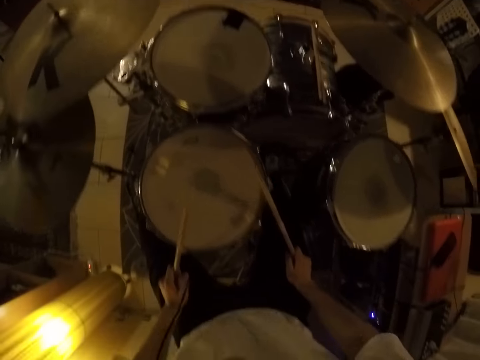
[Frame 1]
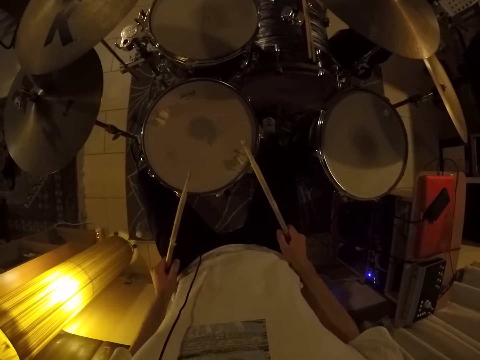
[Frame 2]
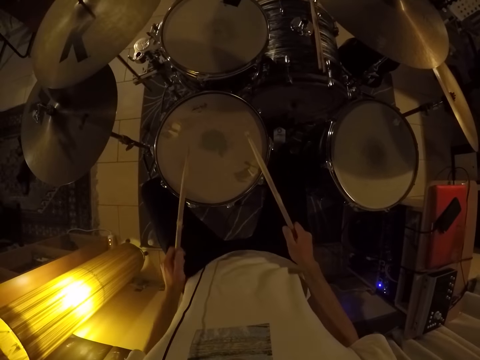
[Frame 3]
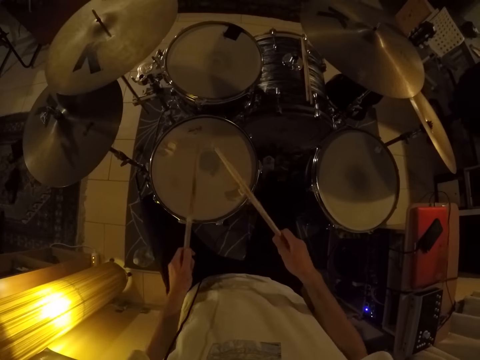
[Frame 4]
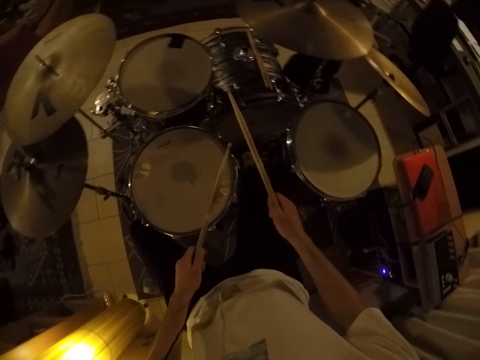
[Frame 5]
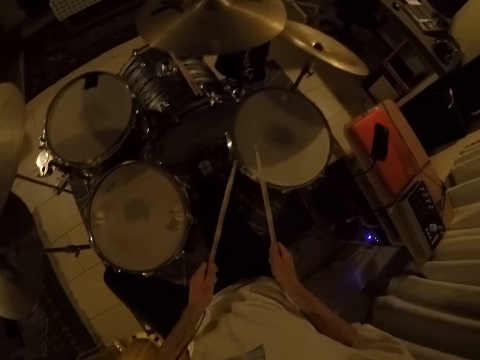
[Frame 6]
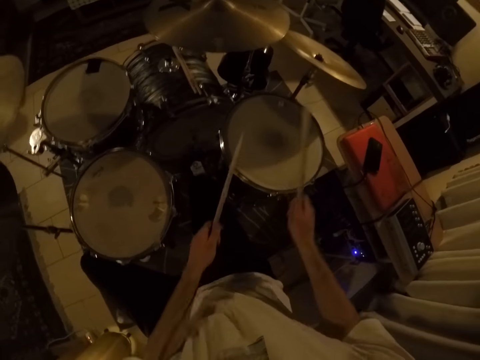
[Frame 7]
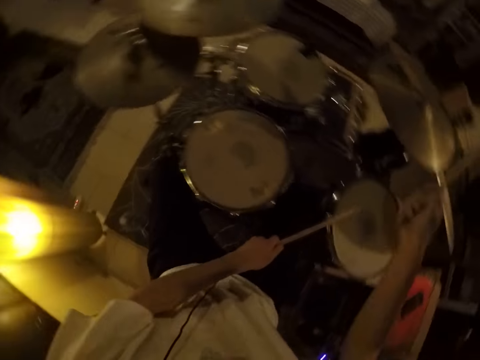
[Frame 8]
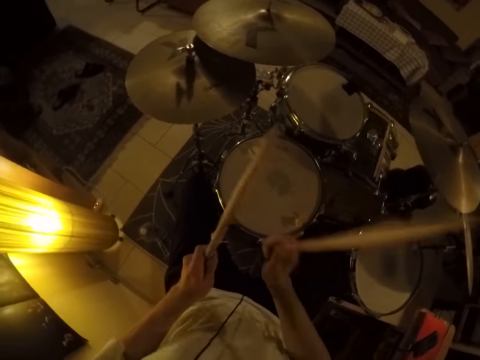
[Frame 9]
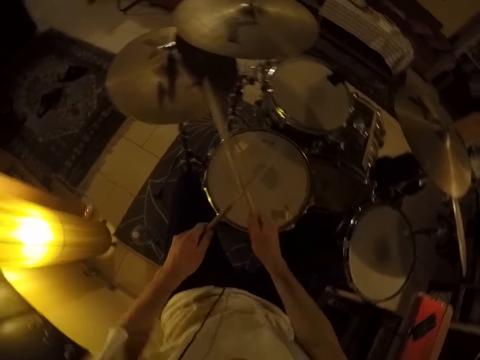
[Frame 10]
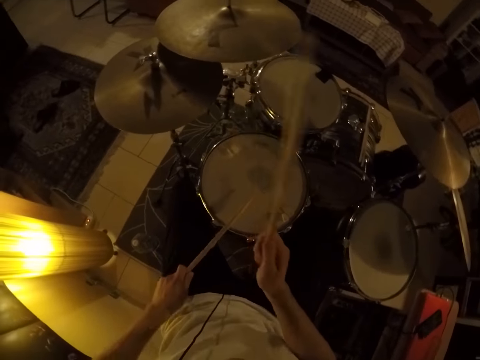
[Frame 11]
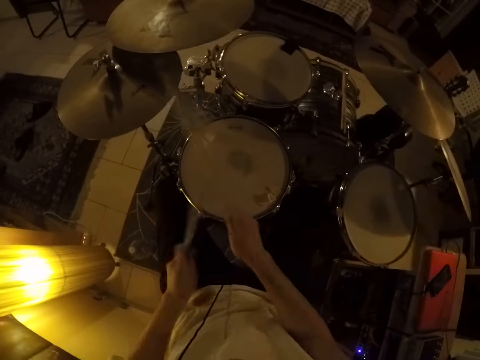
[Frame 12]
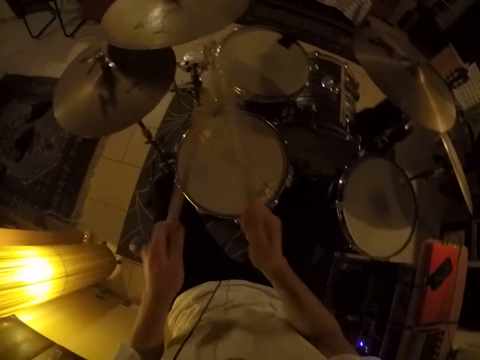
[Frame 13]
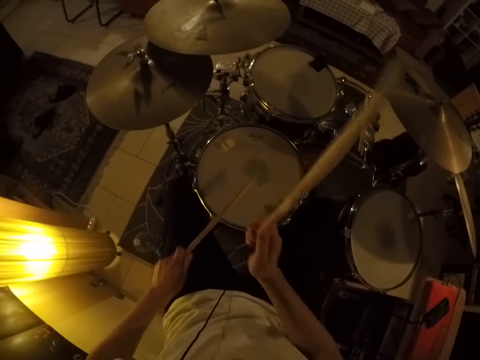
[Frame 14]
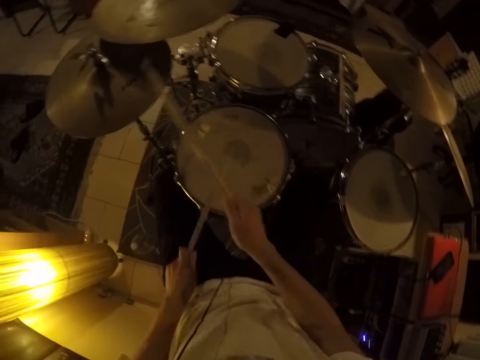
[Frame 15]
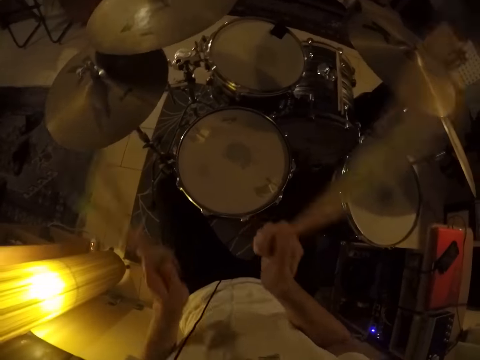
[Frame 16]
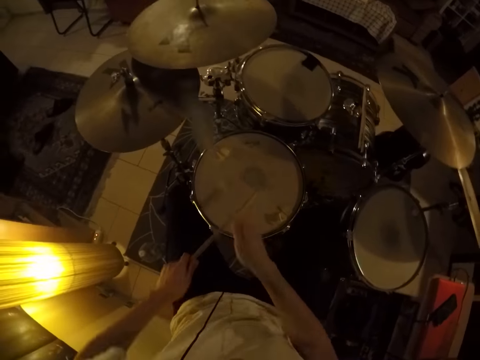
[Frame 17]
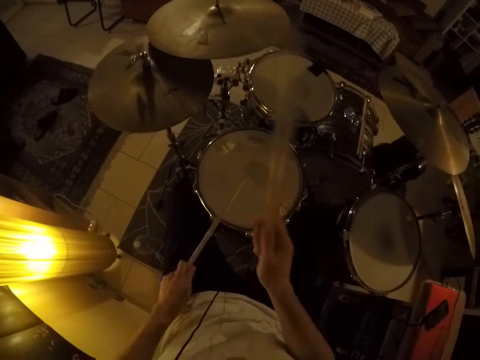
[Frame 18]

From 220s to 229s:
The camera wearer holds the sticks. He hits the drum set with the drumsticks in both hands. He hits the cymbal with the stick in his right hand.
